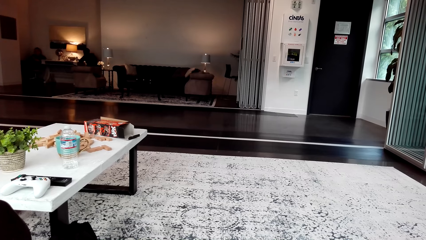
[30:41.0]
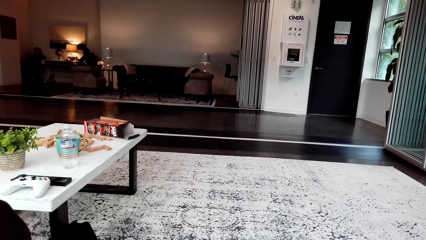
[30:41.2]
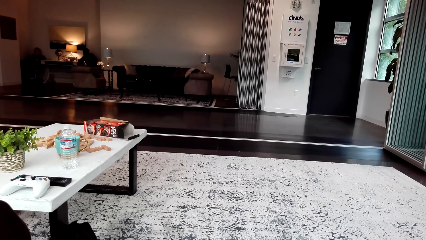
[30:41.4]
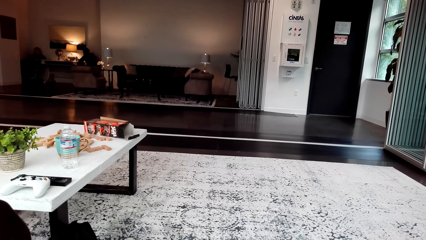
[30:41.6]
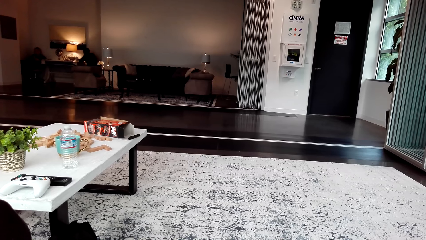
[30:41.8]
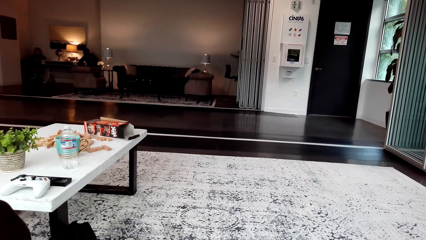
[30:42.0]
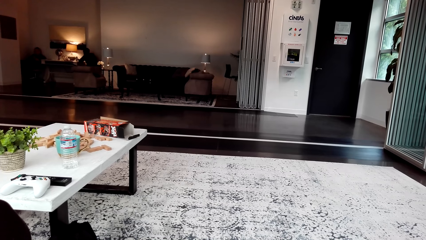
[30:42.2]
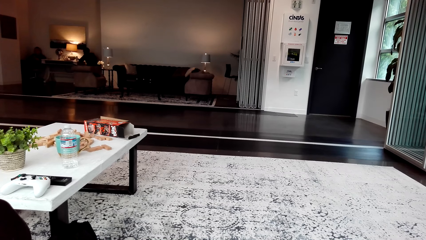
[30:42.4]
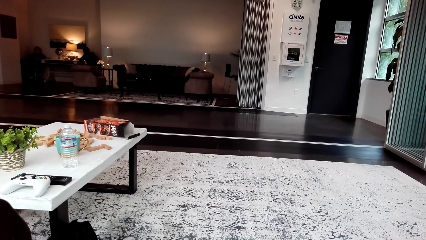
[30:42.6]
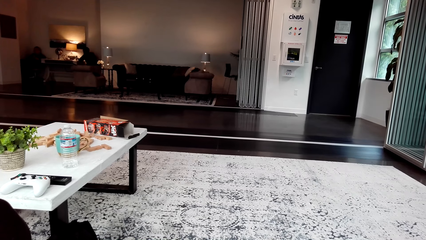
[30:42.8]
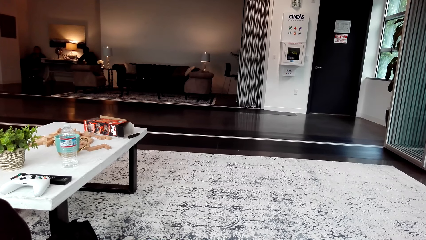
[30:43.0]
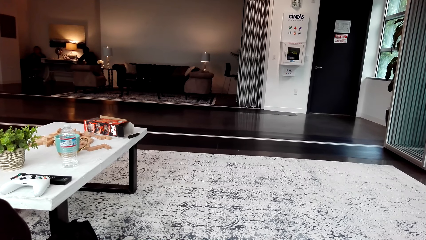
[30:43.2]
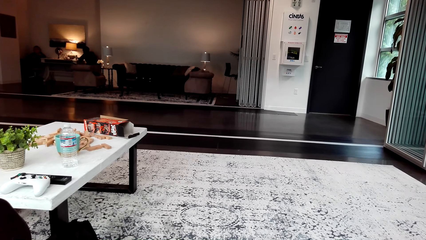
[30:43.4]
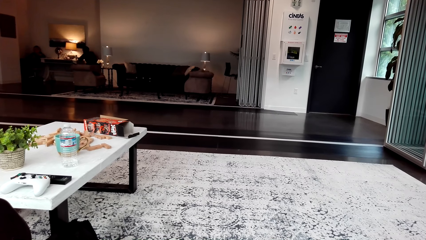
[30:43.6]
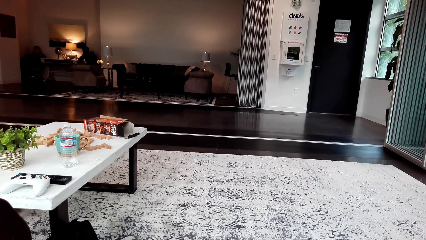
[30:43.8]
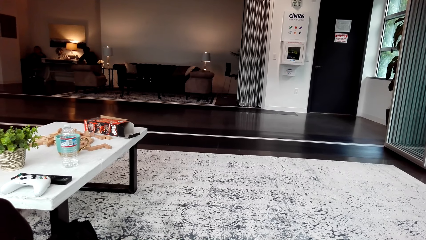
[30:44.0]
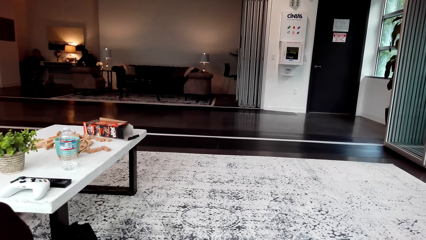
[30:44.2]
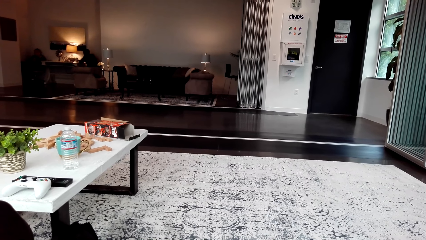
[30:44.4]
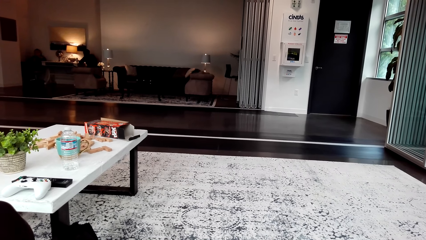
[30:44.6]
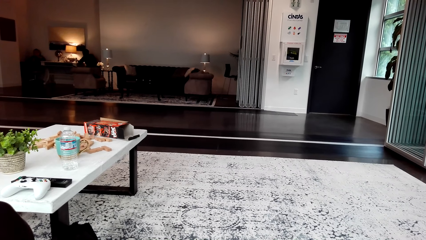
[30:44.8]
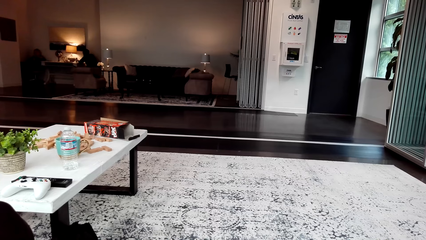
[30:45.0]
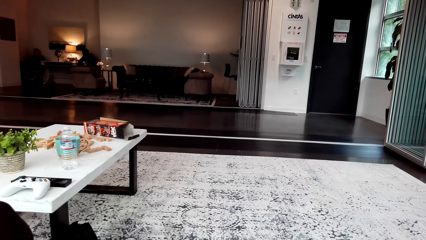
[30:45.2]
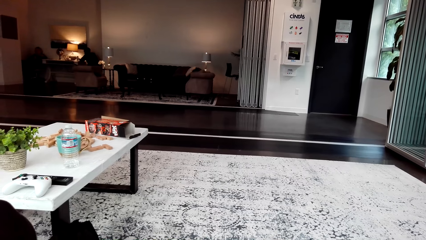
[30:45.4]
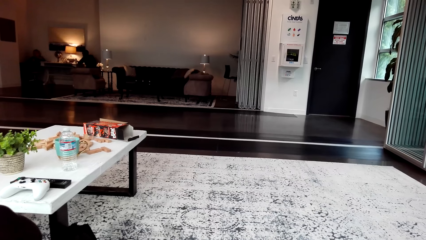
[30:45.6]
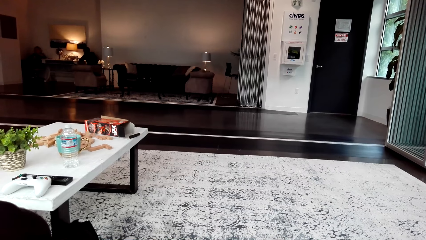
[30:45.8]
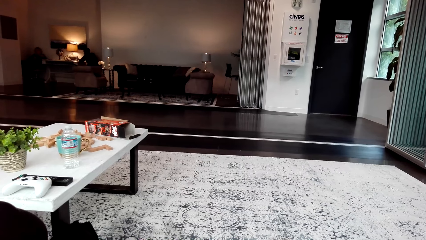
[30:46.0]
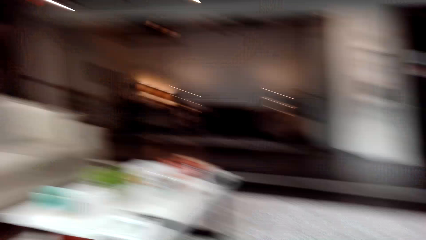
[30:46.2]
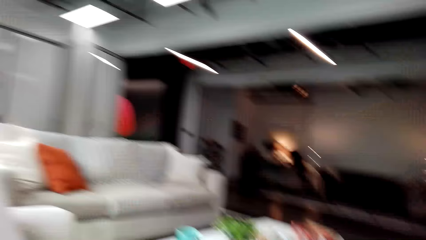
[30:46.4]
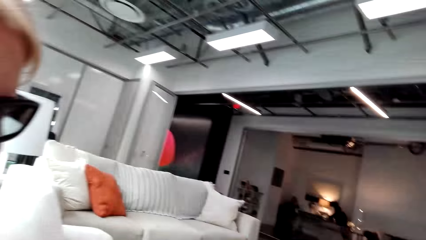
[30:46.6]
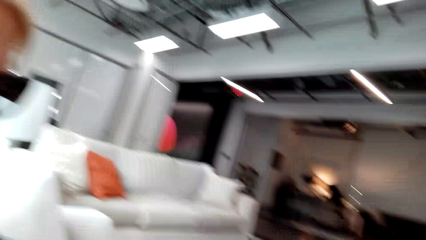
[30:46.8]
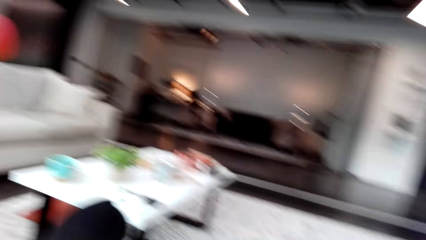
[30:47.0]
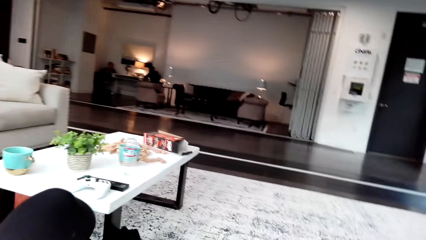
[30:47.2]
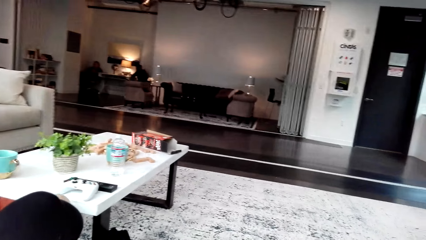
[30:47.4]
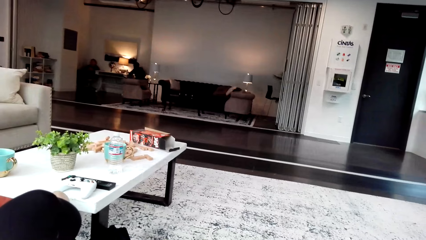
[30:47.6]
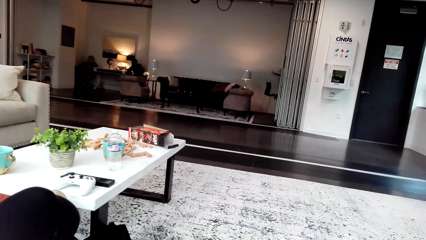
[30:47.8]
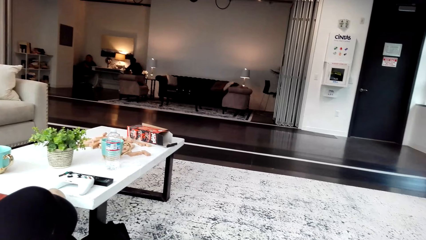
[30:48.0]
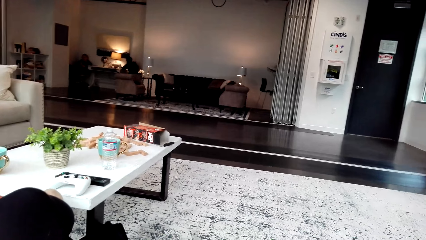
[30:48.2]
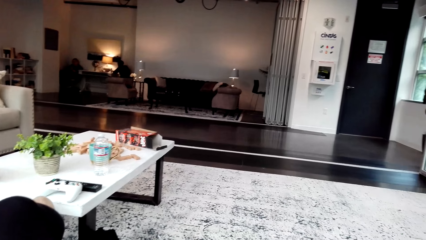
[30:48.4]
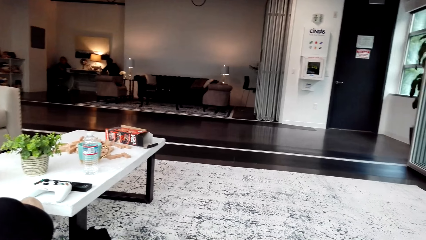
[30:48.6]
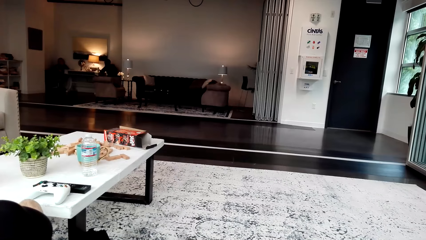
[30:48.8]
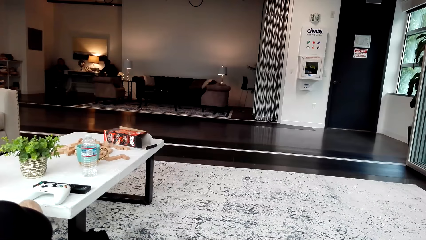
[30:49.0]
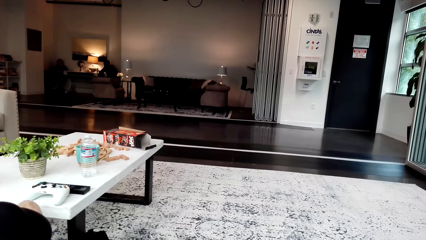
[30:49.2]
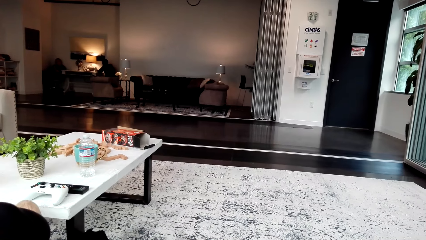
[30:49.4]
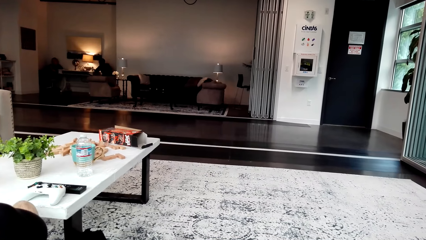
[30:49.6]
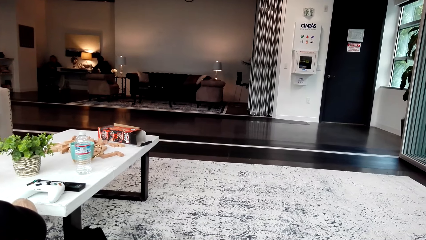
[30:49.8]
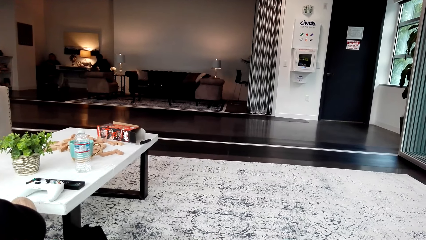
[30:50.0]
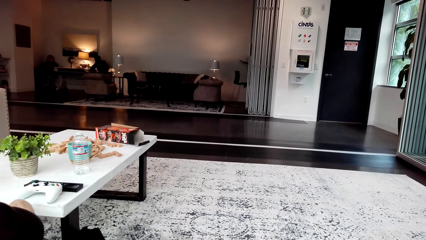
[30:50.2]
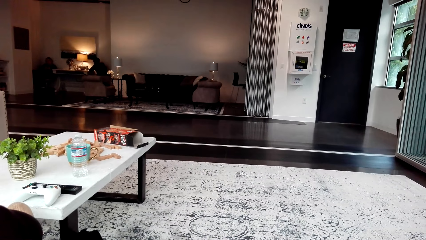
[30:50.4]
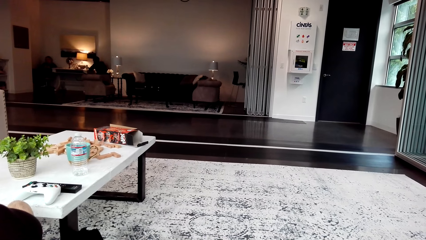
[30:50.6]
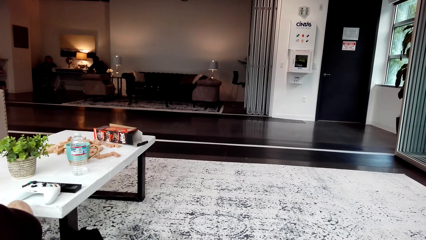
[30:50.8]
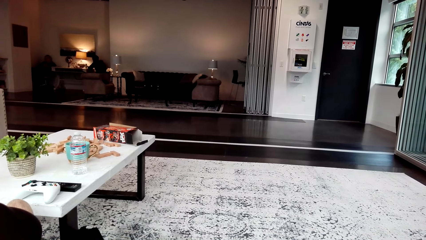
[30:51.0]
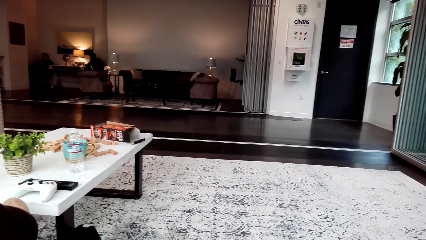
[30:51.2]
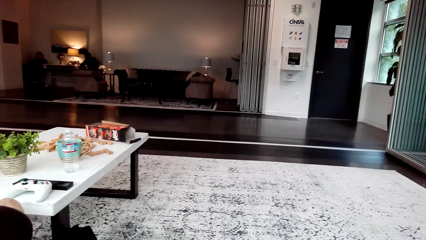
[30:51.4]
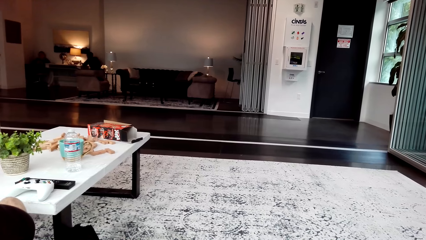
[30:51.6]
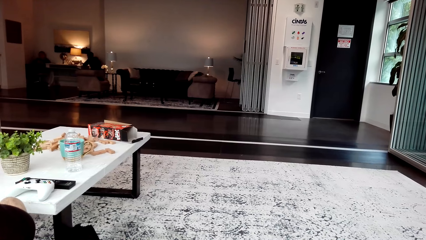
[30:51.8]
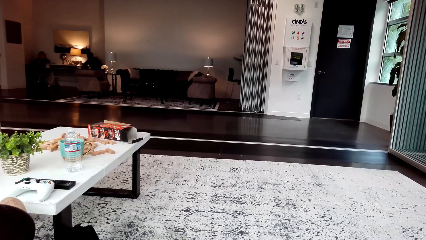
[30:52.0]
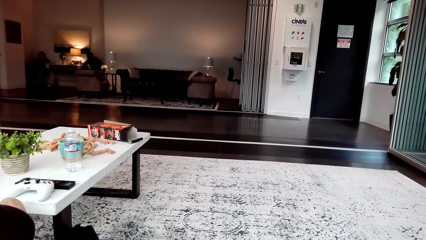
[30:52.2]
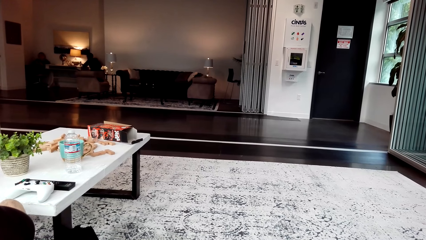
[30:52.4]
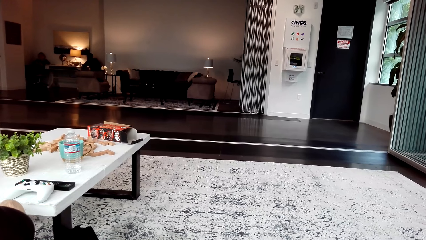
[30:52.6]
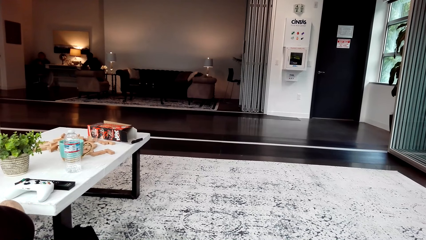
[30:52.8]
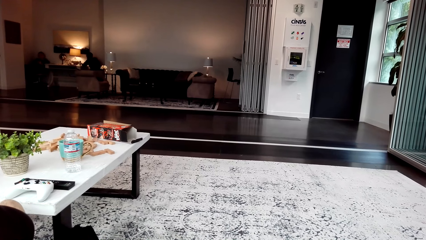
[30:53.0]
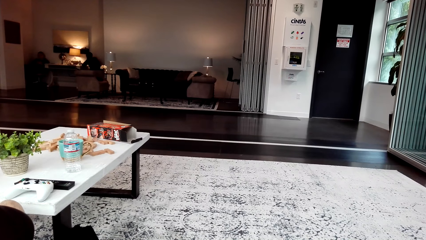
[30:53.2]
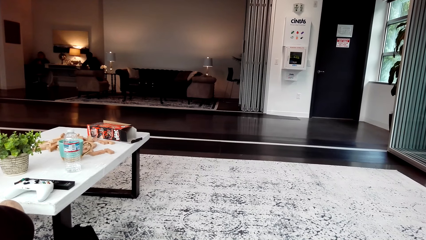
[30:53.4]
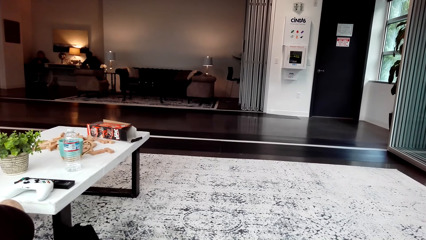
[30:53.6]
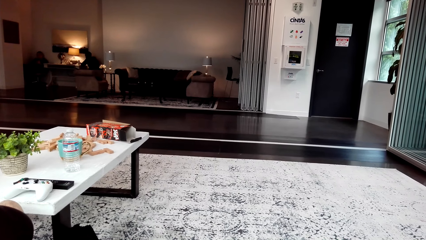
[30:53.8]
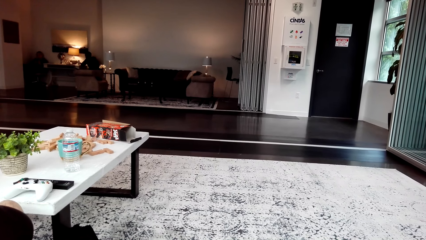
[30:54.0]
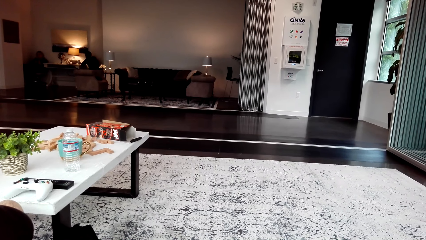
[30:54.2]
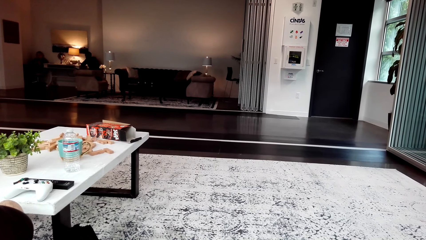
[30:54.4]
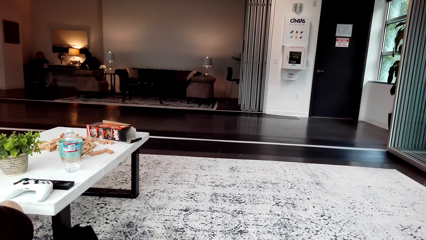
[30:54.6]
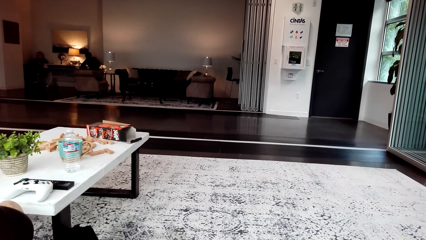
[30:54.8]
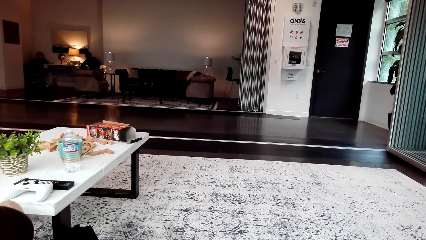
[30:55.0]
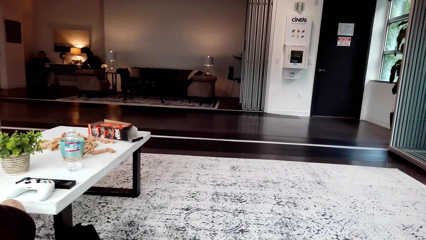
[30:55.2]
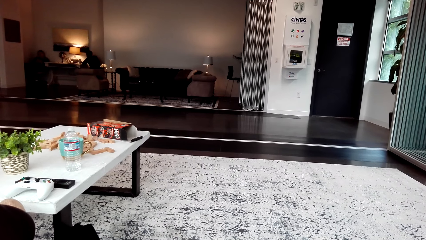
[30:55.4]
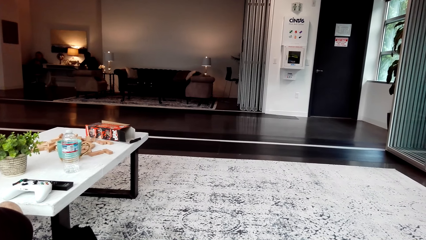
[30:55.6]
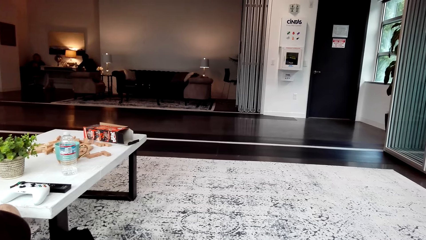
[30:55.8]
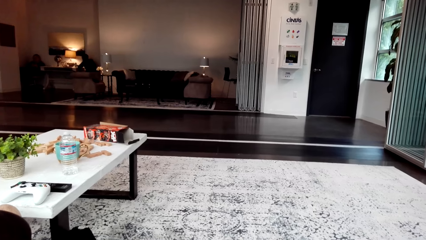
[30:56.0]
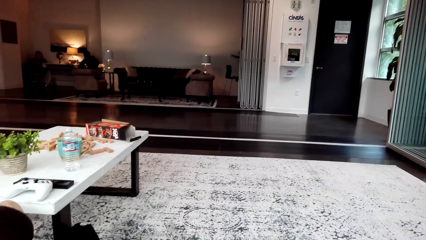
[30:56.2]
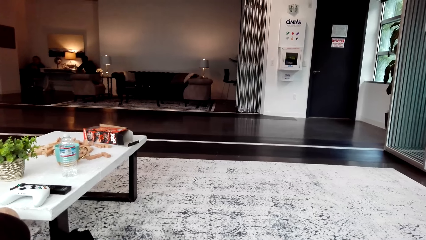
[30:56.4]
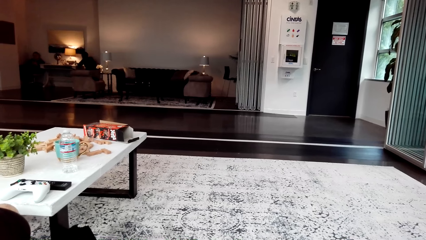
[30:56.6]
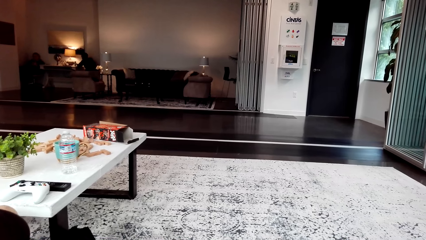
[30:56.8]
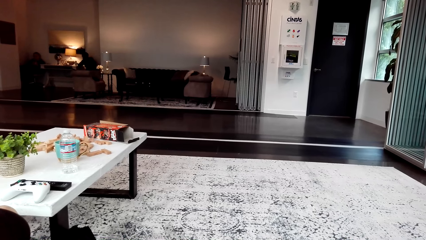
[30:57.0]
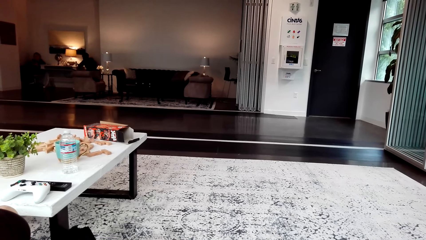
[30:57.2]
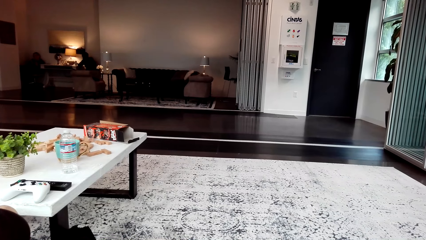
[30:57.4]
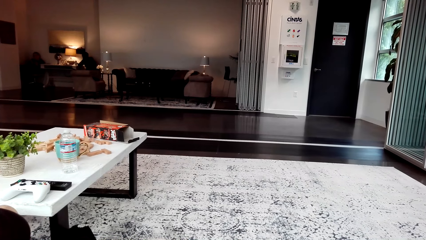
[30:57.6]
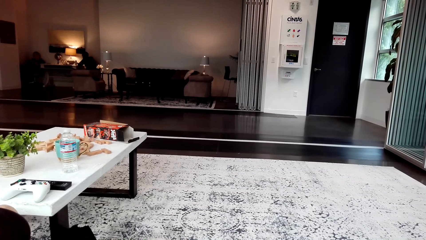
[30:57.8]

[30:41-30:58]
The camera wearer watches the video. They laugh. They look around.
